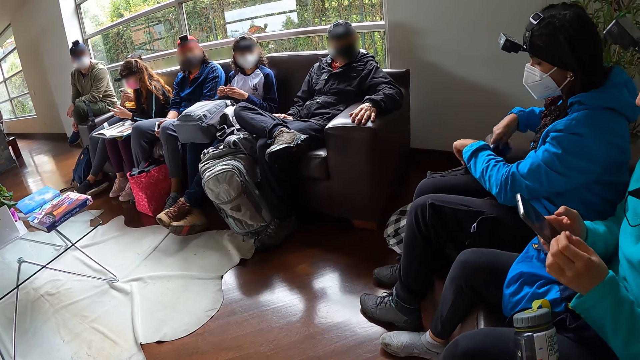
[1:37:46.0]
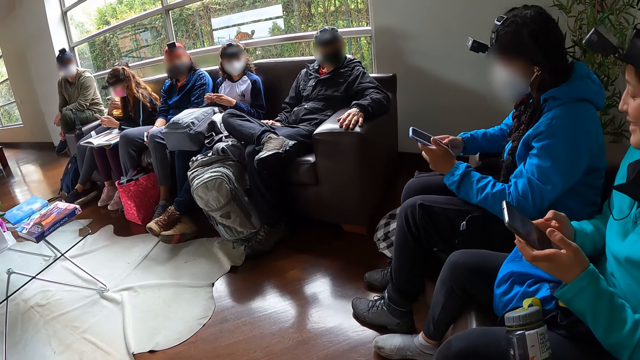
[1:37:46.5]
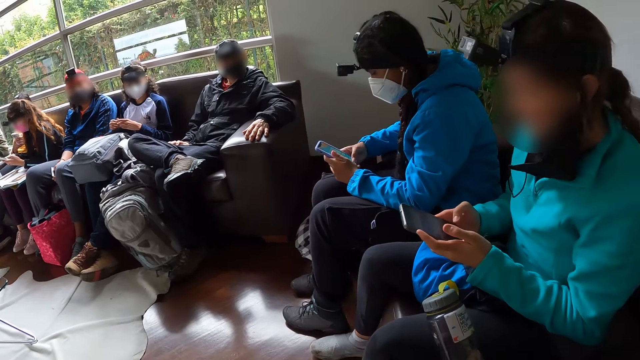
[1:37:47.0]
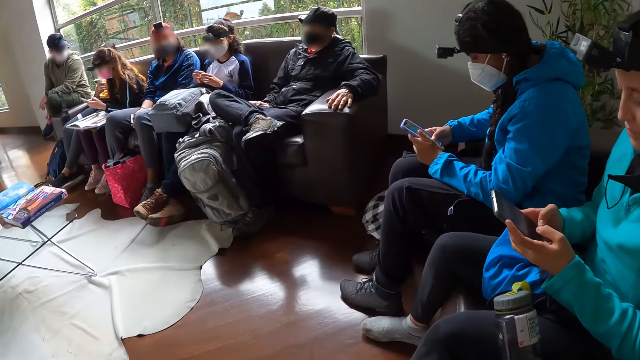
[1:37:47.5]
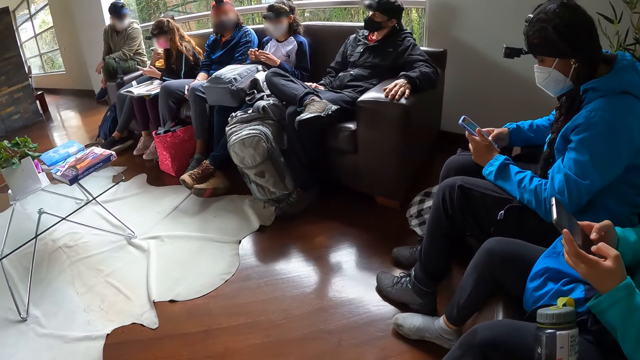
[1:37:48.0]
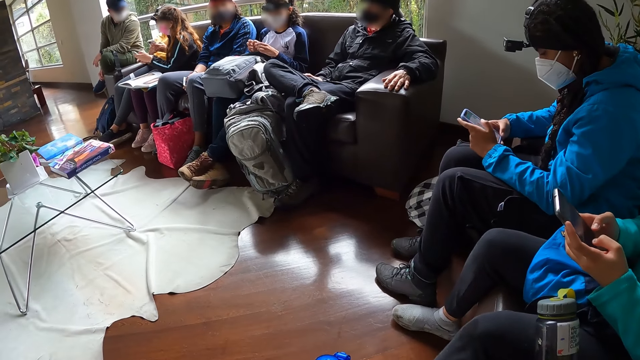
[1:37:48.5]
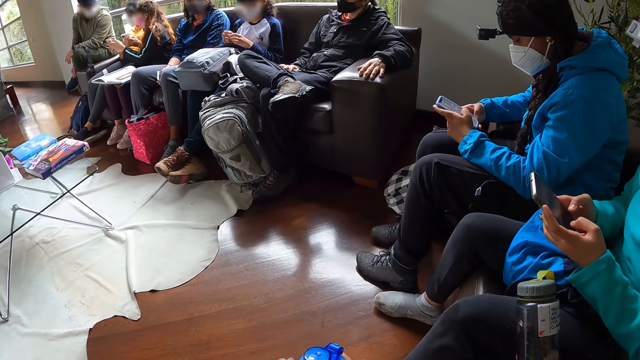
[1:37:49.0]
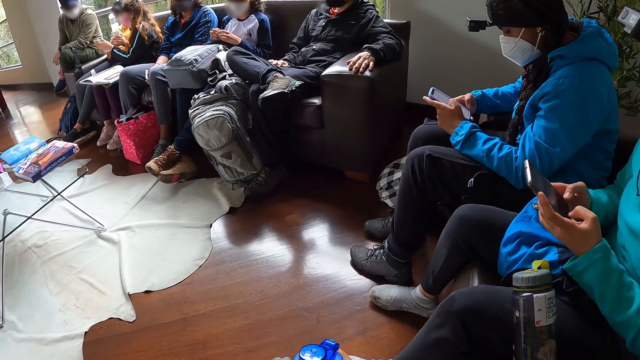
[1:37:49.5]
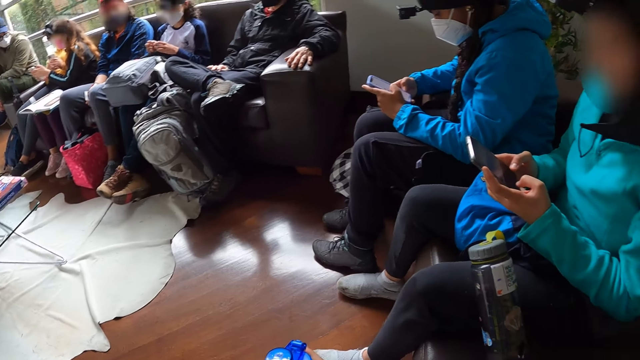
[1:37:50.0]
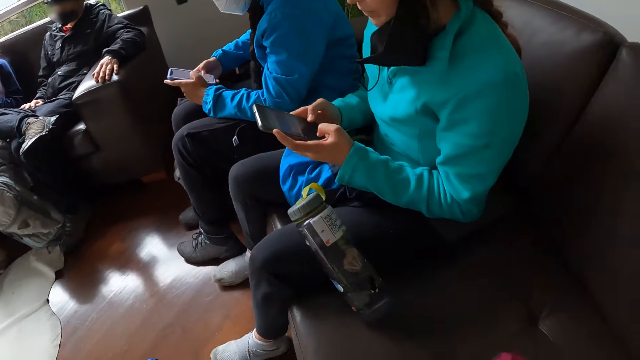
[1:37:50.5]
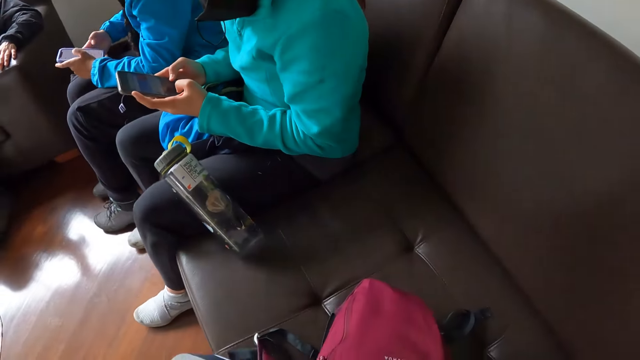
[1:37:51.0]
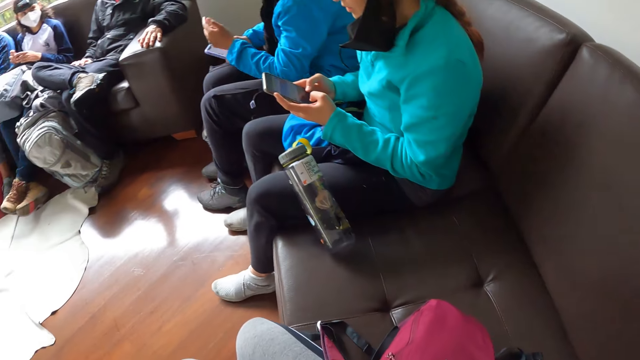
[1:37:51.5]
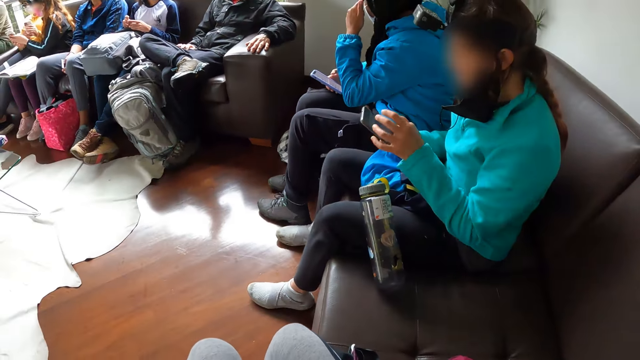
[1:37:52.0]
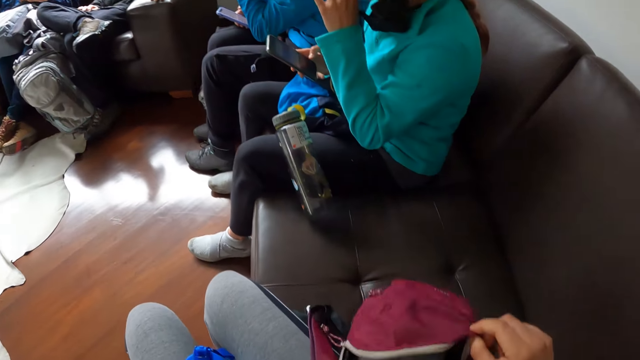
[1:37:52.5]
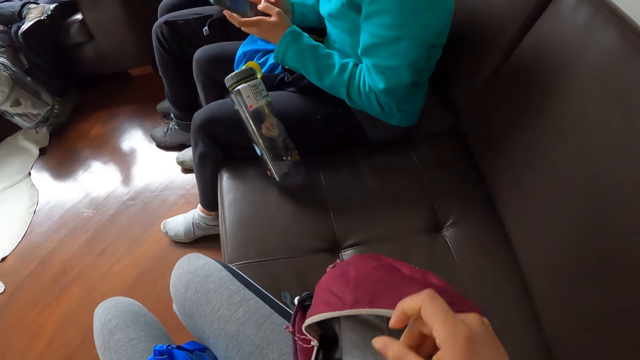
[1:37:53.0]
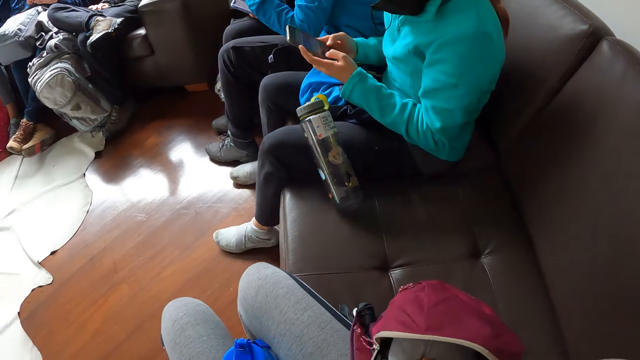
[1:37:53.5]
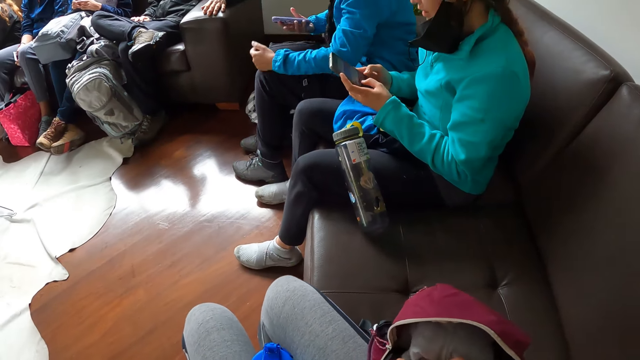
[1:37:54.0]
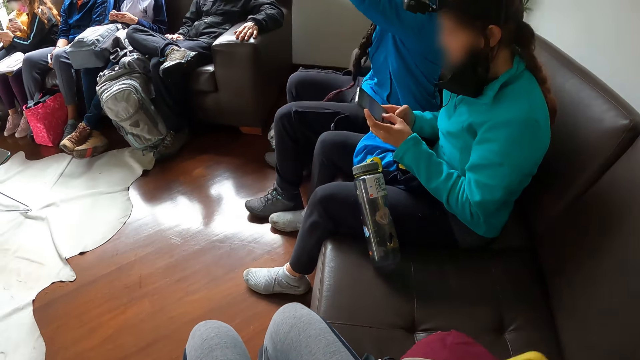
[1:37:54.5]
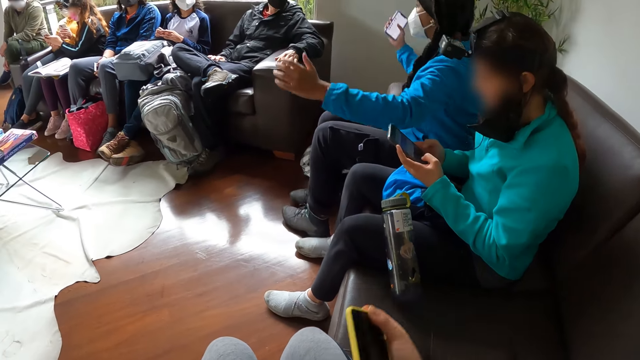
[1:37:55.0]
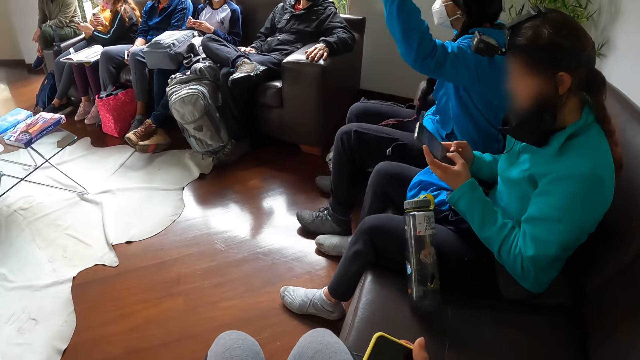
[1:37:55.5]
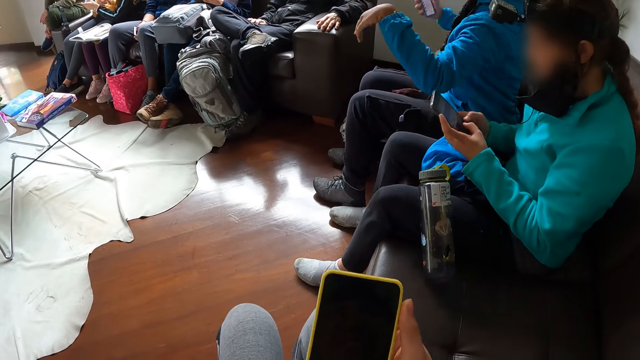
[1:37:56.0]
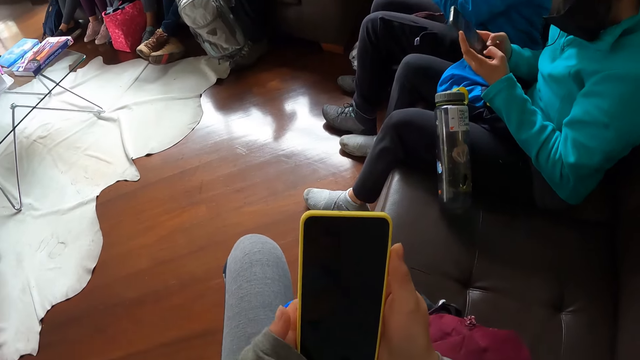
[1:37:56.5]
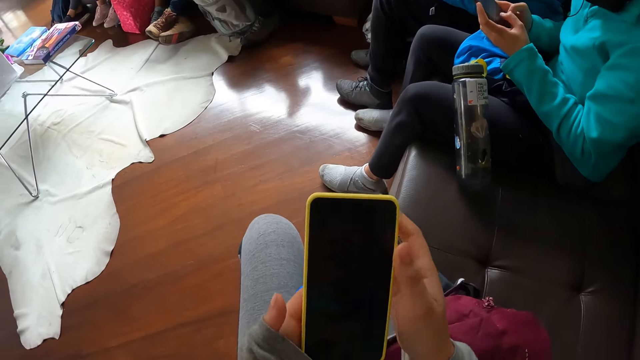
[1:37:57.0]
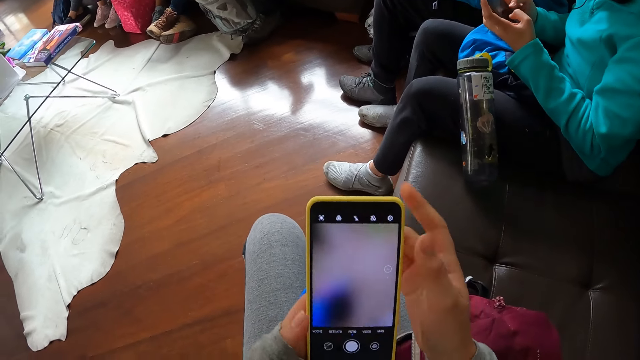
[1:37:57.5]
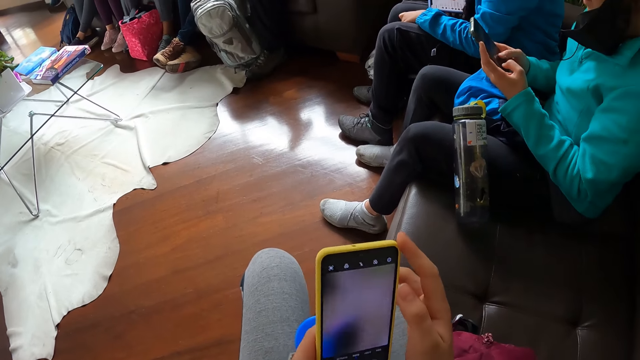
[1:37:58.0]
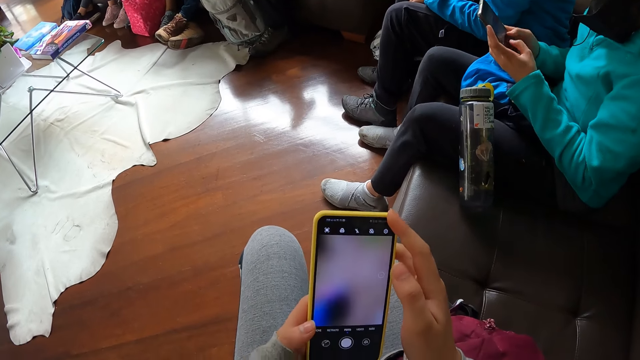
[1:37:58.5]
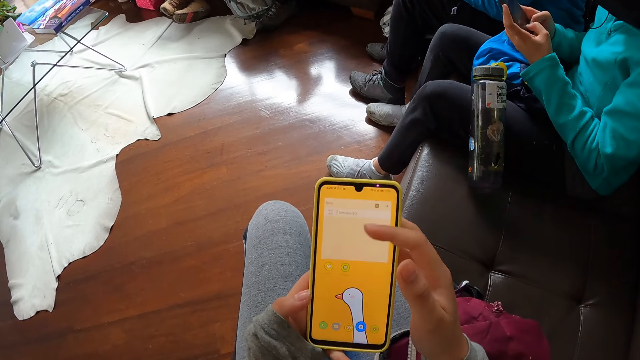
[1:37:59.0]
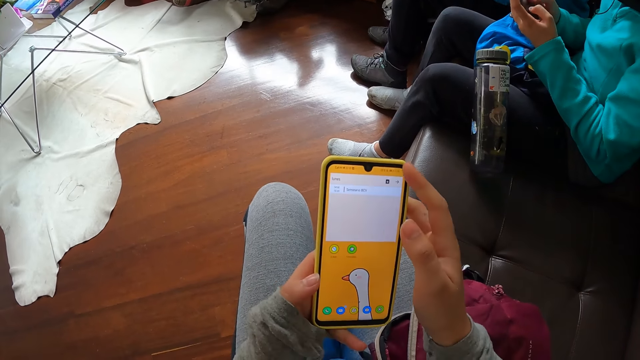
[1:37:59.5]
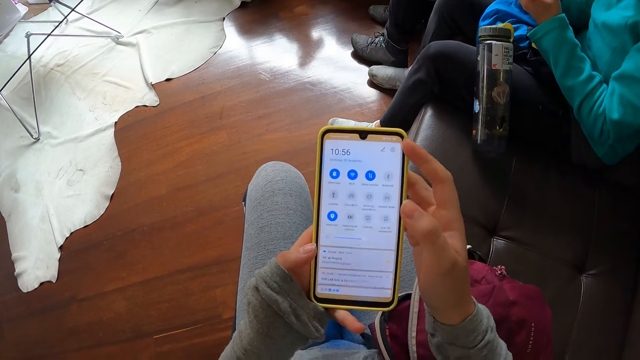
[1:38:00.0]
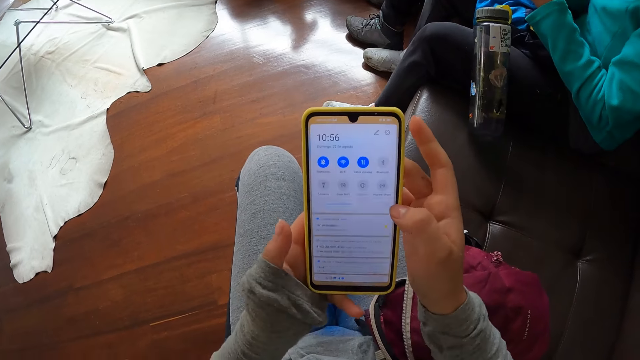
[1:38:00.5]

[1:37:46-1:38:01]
The woman holds the phone with both hands and operates the phone with her right hand. The camera wearer opens the bag with her right hand. The woman gestures with both hands. The camera wearer picks up a phone from the bag with her right hand. She operates the phone in her hands.

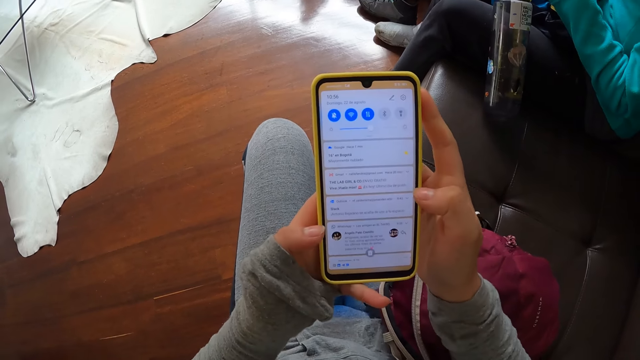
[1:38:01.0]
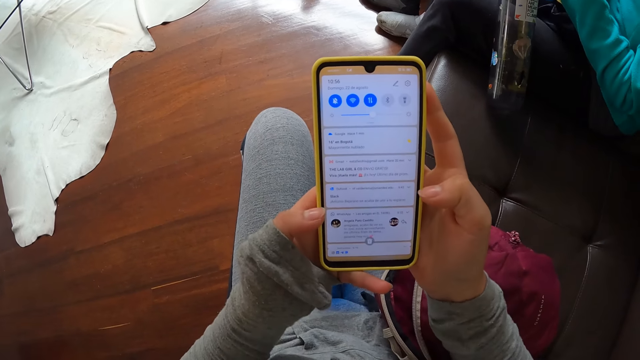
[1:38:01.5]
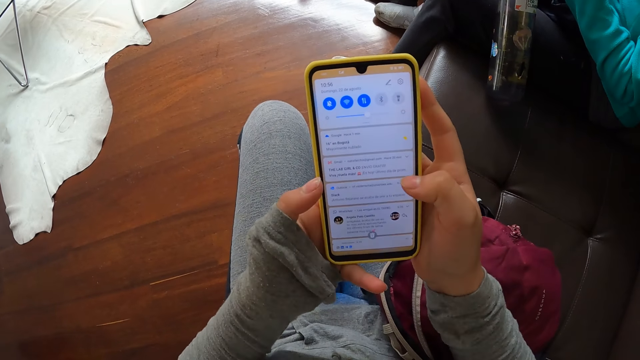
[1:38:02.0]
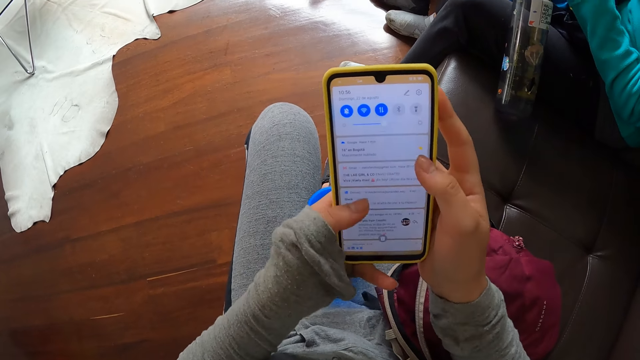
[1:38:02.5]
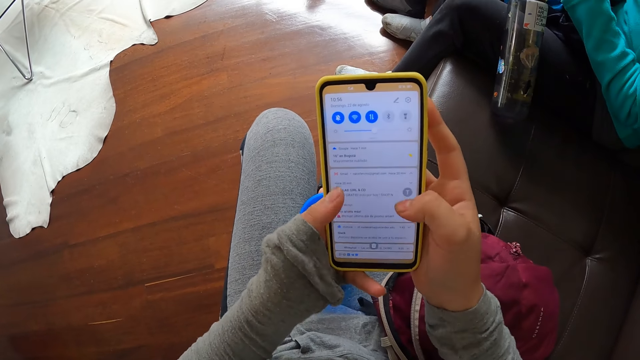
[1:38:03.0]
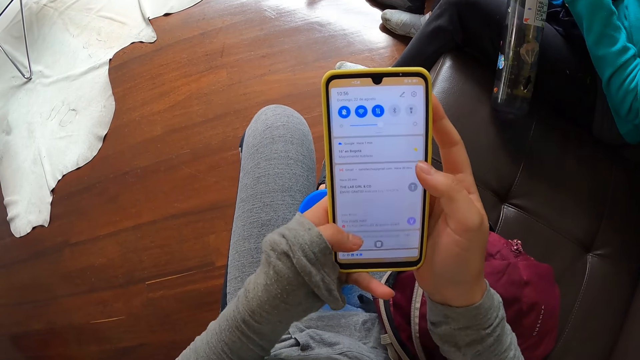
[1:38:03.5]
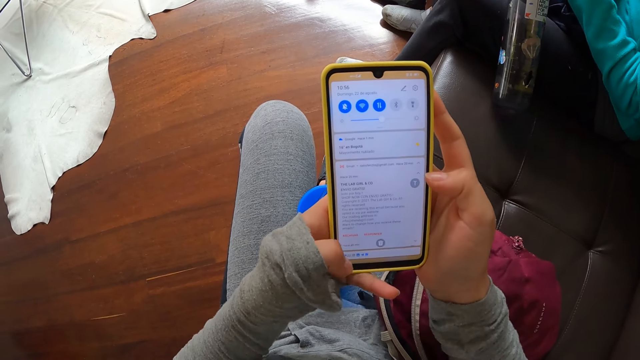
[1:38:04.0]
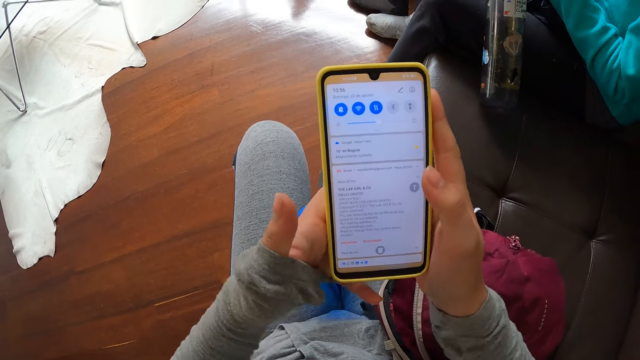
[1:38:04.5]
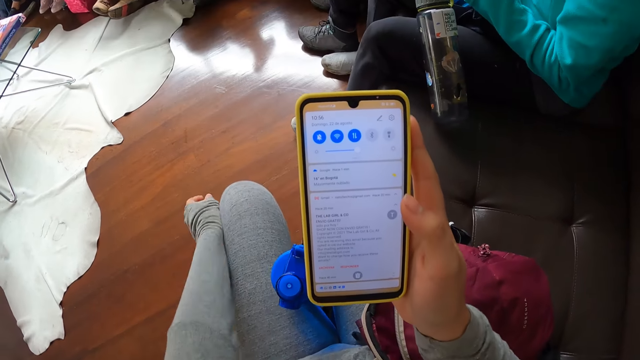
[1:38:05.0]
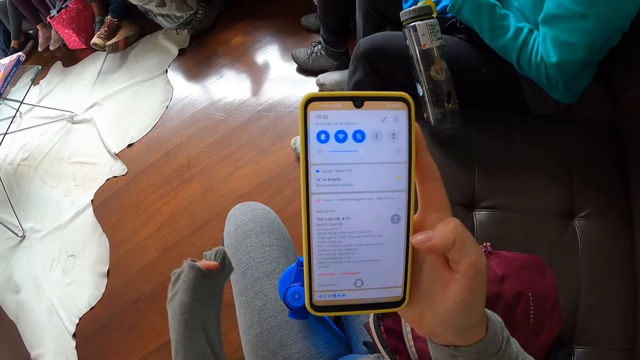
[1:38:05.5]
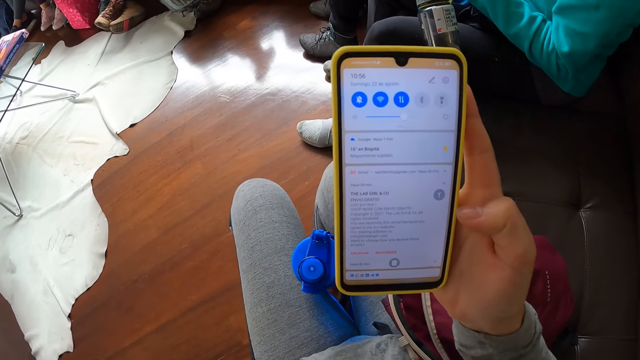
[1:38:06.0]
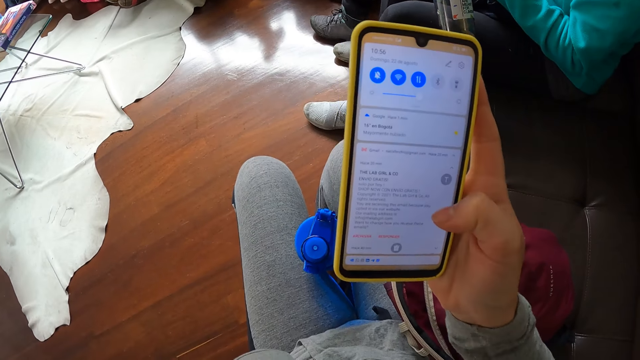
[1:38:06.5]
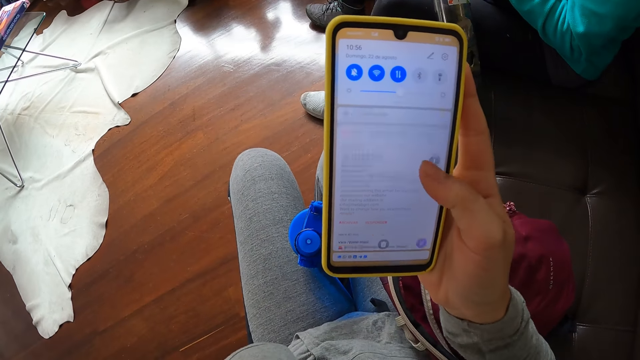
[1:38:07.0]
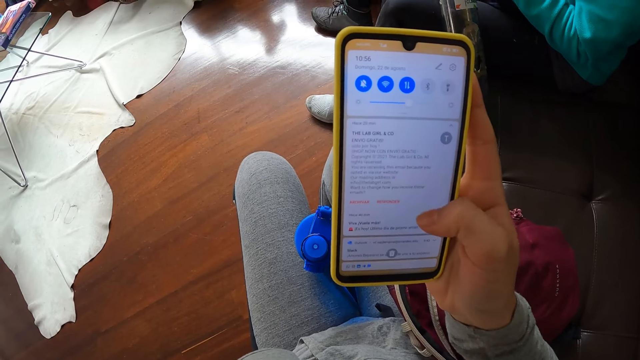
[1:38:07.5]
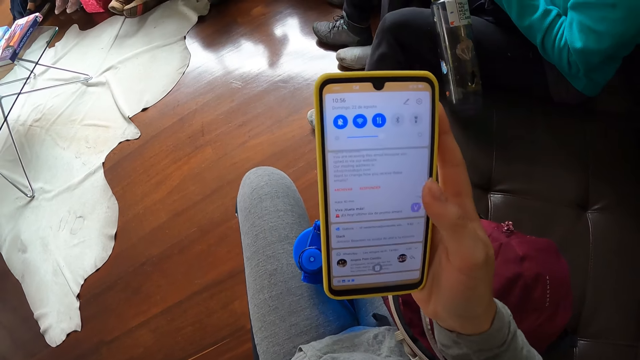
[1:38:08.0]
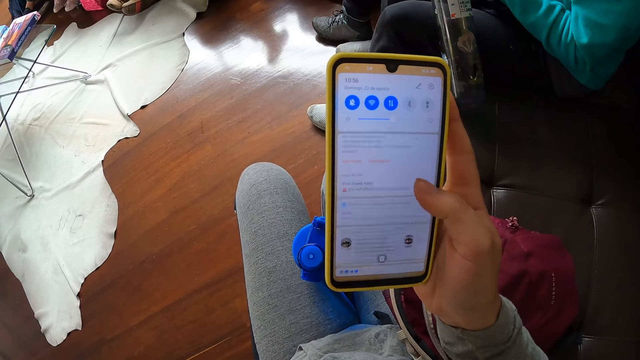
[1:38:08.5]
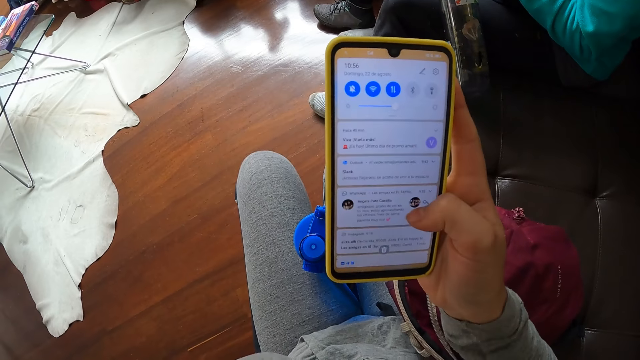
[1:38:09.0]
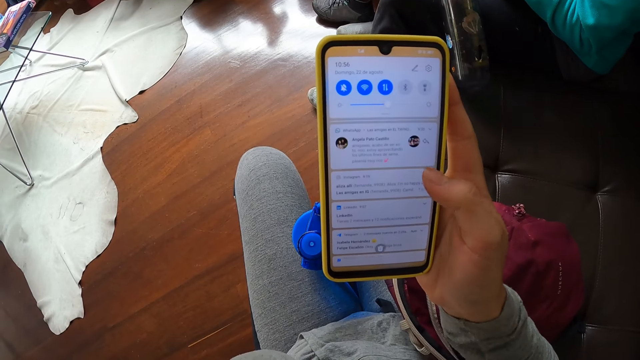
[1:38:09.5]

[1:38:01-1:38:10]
The camera wearer removes her left hand from the phone and rubs her left hand on her leg. She operates the phone with her right hand.
